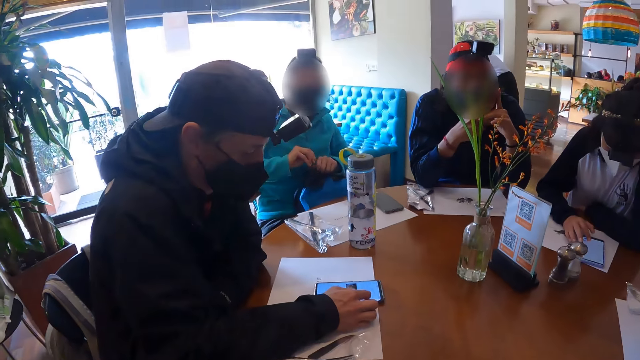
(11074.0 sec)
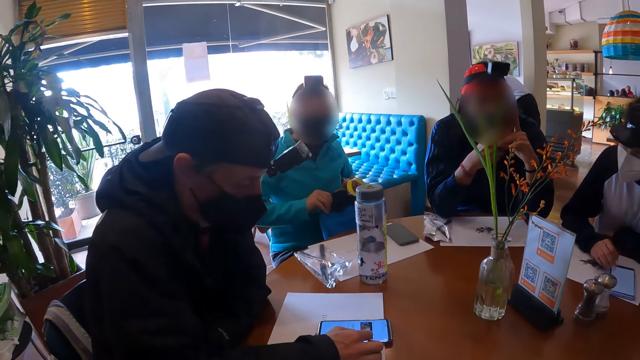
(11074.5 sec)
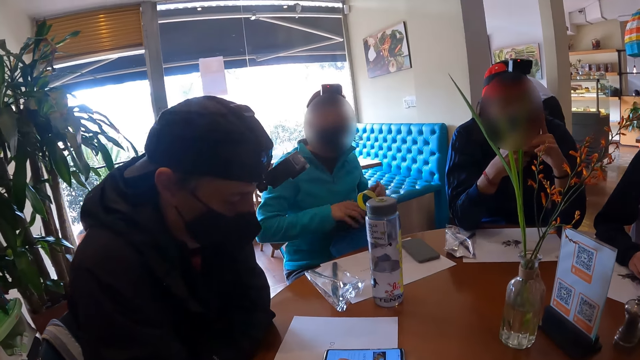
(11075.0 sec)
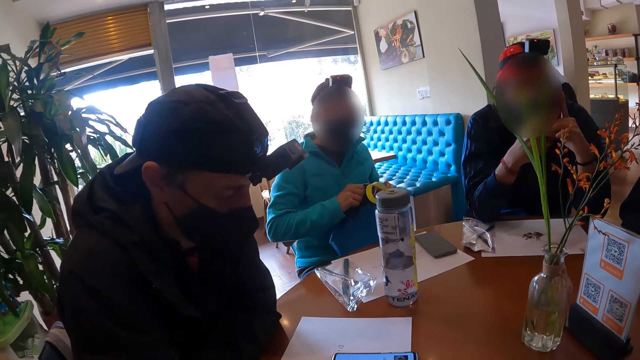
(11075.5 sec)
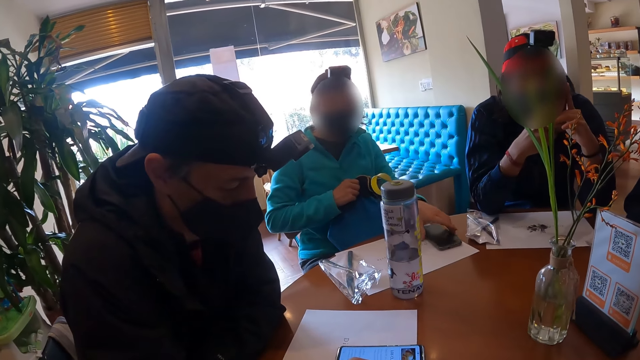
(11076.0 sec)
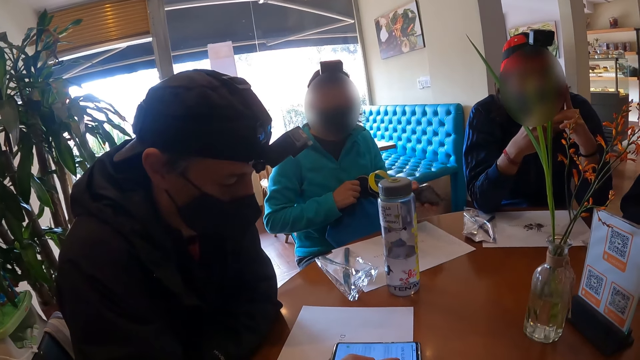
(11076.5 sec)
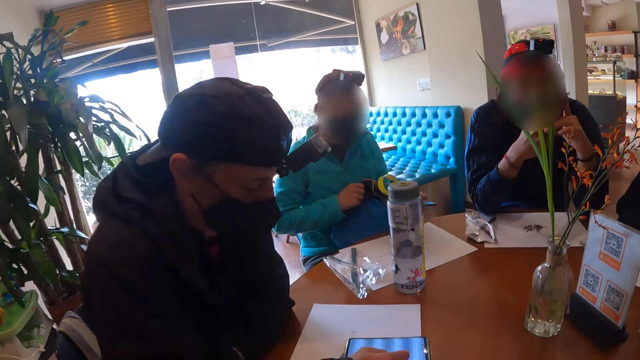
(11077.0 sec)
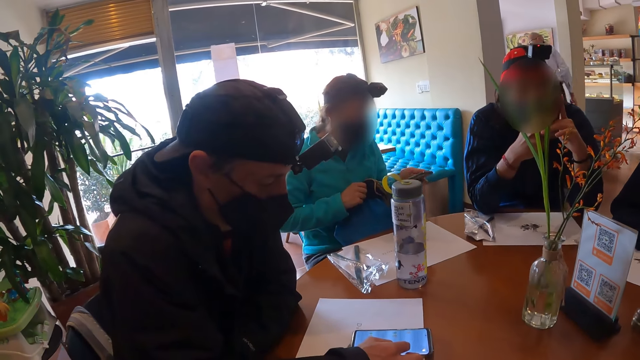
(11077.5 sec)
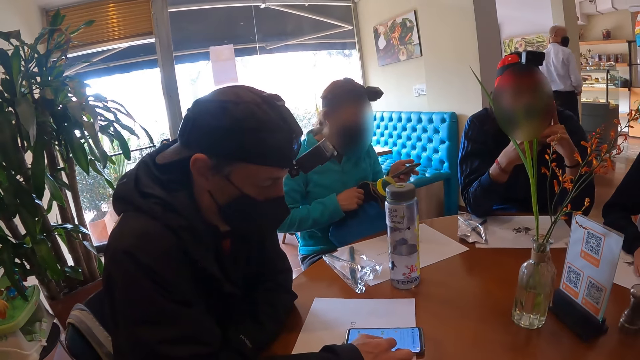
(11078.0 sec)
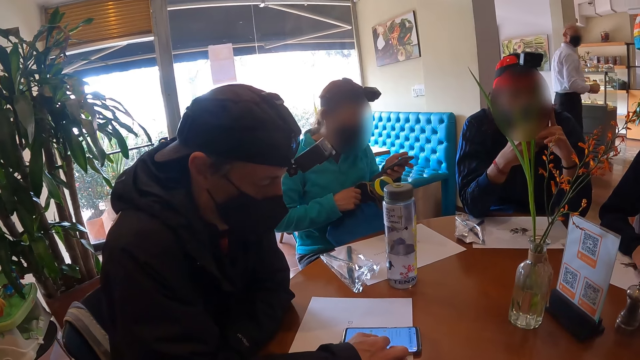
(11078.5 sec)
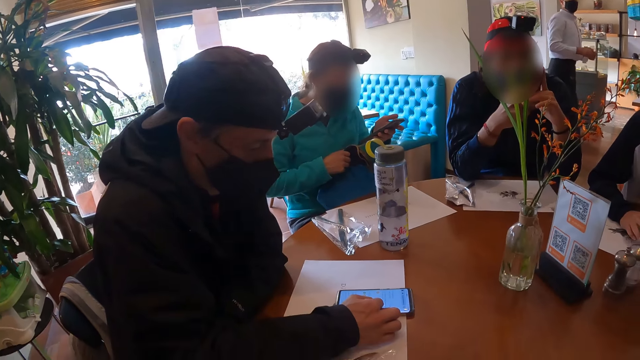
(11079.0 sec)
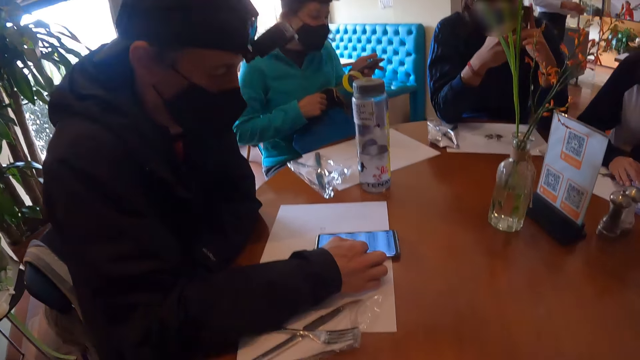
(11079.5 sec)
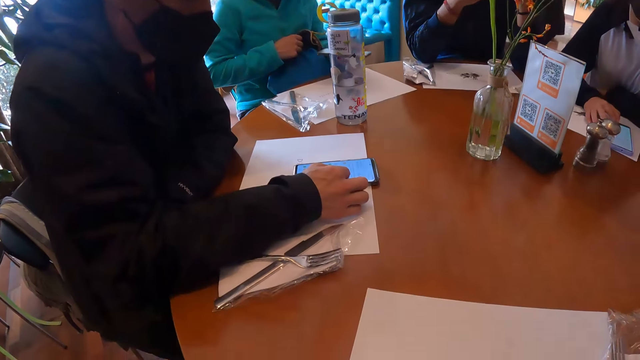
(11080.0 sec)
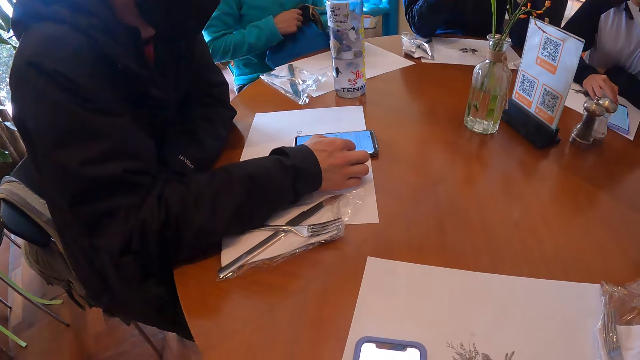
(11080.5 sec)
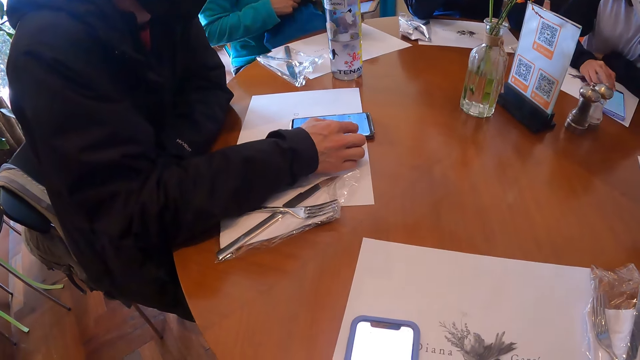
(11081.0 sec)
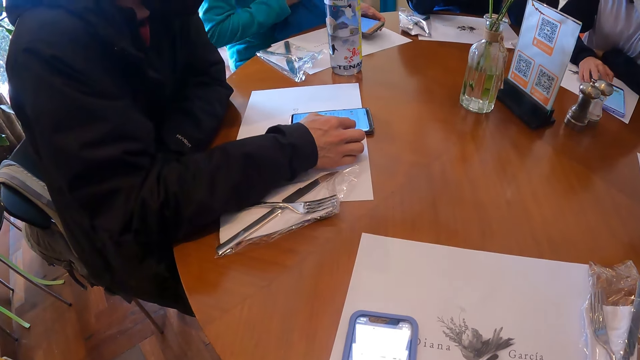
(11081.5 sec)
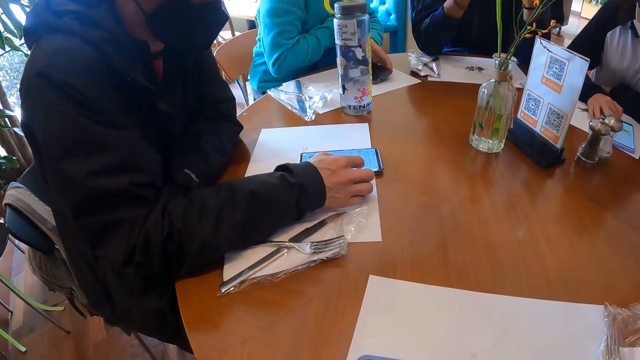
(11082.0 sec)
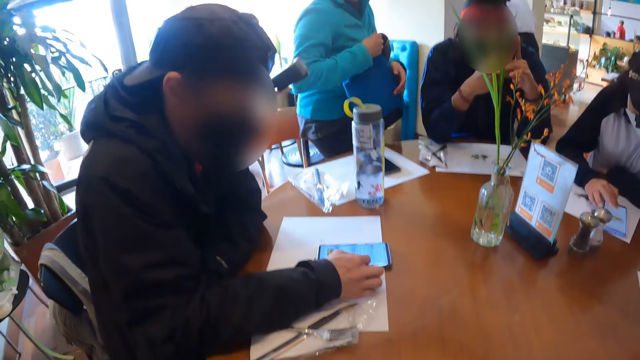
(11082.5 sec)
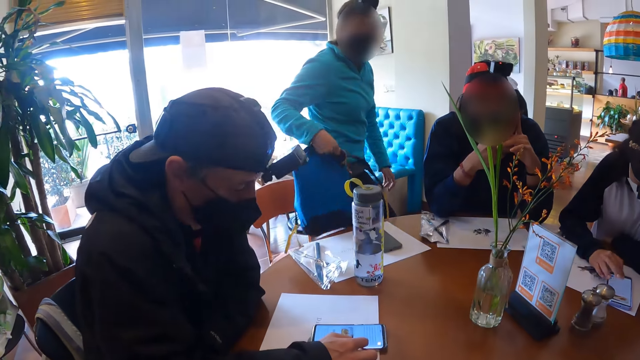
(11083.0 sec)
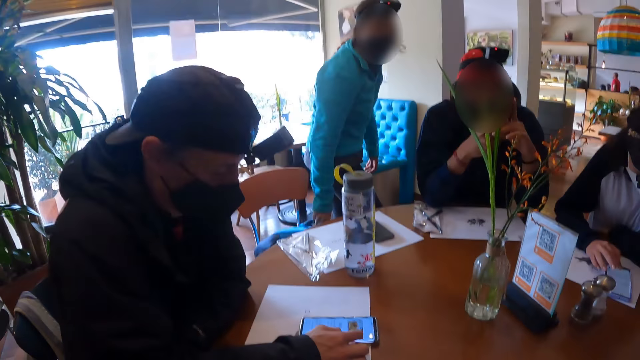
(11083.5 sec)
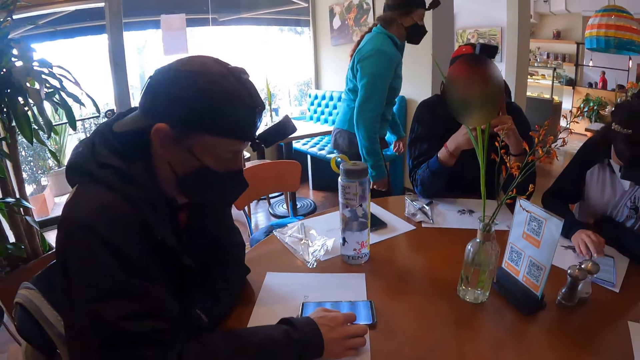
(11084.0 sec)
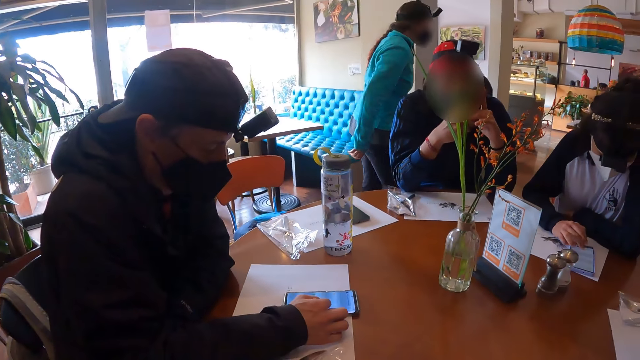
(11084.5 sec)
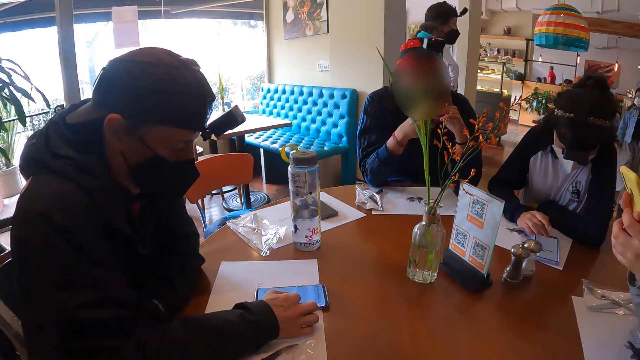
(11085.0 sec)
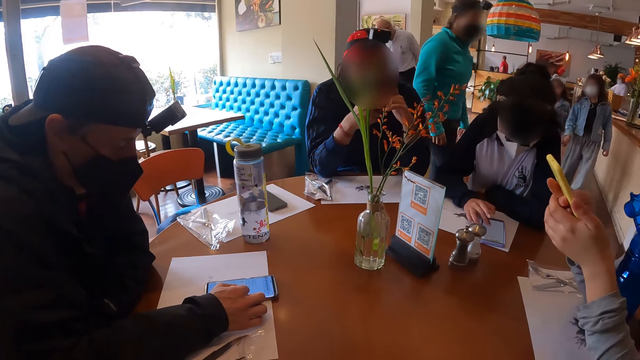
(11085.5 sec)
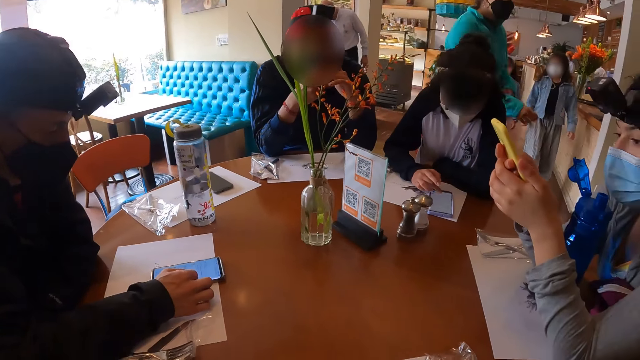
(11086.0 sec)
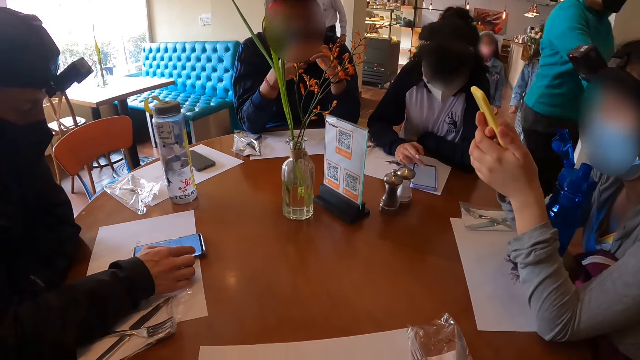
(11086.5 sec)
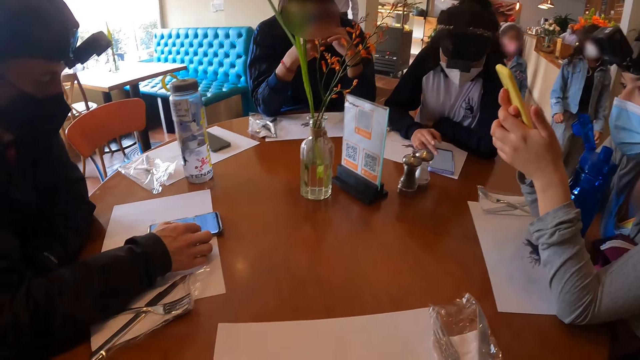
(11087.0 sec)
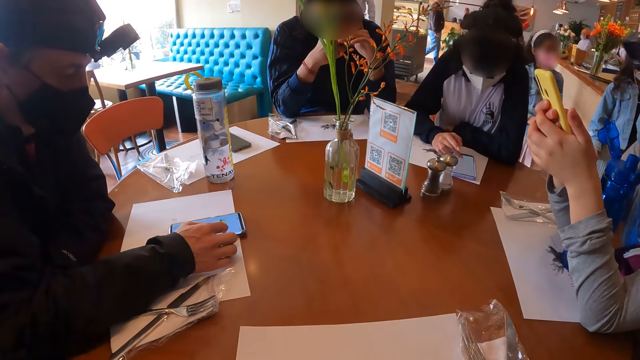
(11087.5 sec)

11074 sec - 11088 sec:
The camera wearer looks around a room. A man opens the bag zip with his right hand and adjusts the bag on his laps. He picks up the phone on the paper on the table with his left hand. The camera wearer looks around a room. The man drops the phone in his left hand on the paper on the table. The camera wearer operates a mobile phone. The man stands up from a chair, drops the bag in his right hand on the chair, and walks around a restaurant. A woman operates a phone in her hands. The camera wearer looks around the dining table.

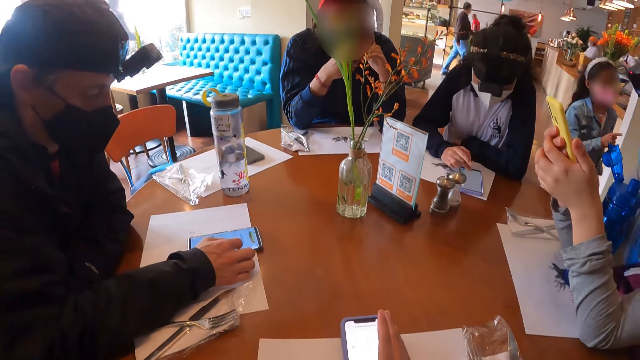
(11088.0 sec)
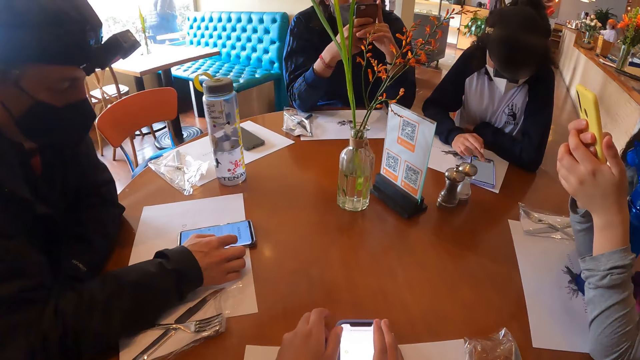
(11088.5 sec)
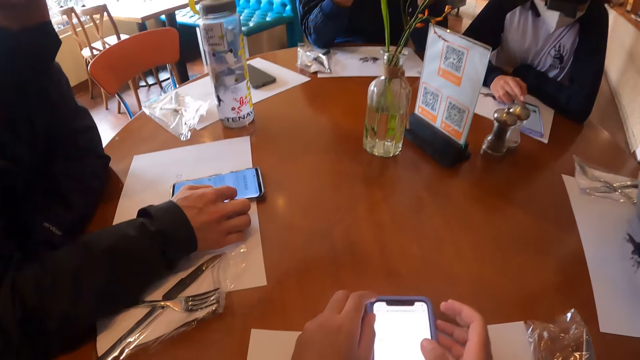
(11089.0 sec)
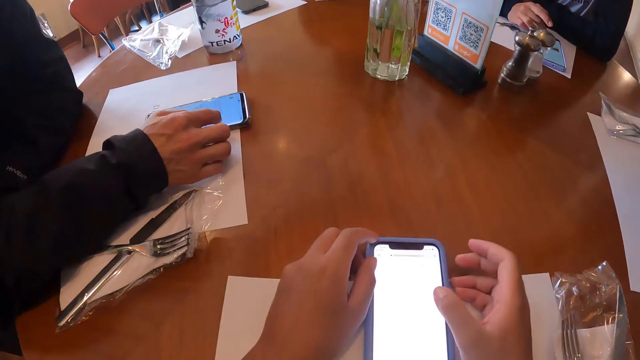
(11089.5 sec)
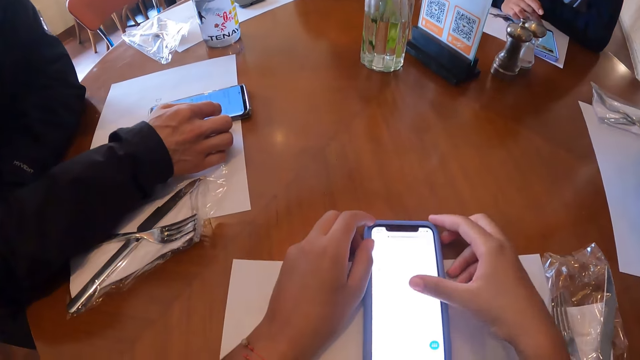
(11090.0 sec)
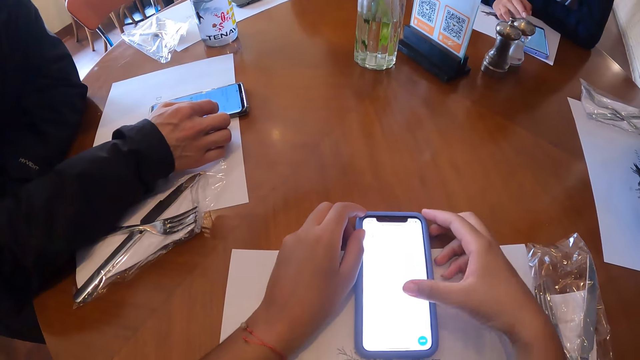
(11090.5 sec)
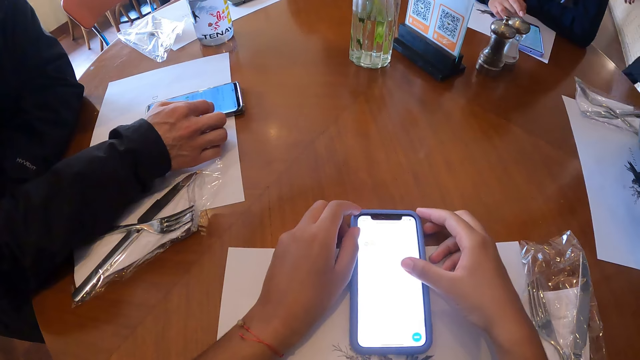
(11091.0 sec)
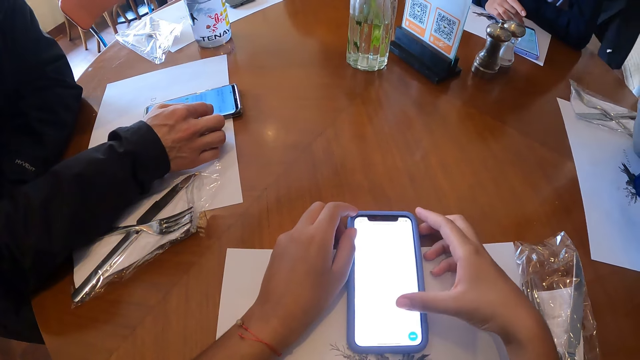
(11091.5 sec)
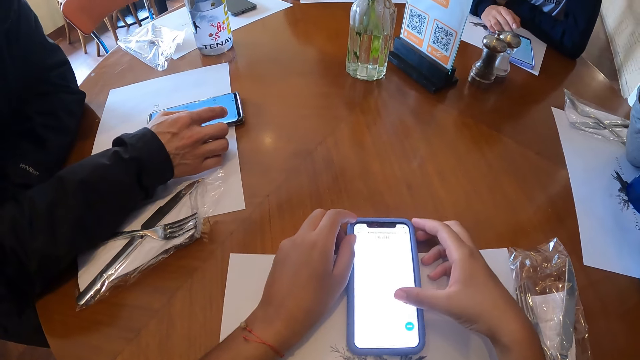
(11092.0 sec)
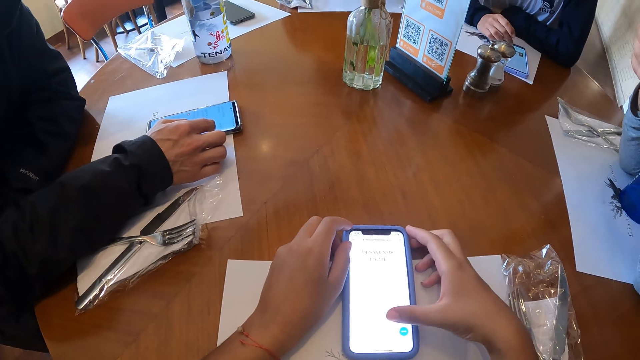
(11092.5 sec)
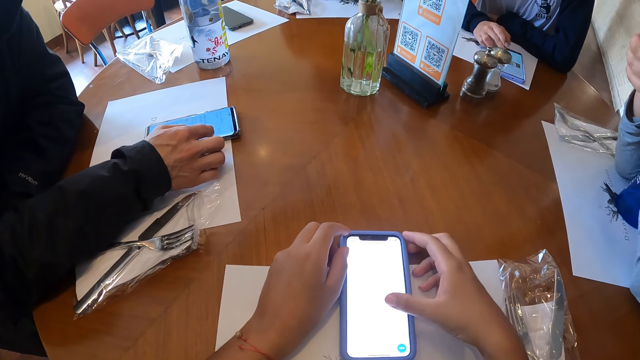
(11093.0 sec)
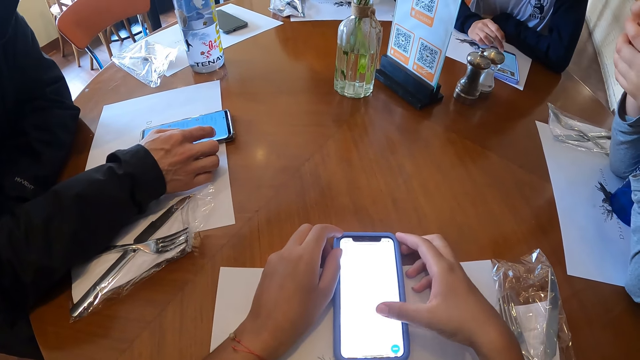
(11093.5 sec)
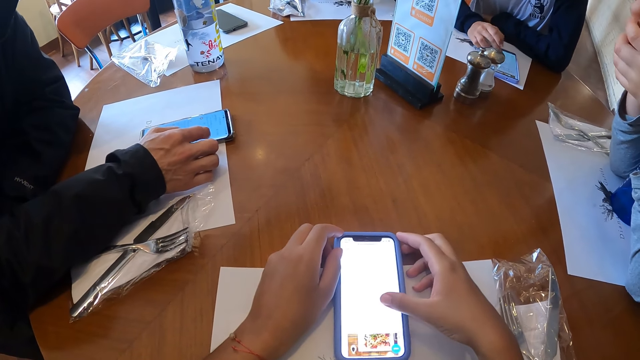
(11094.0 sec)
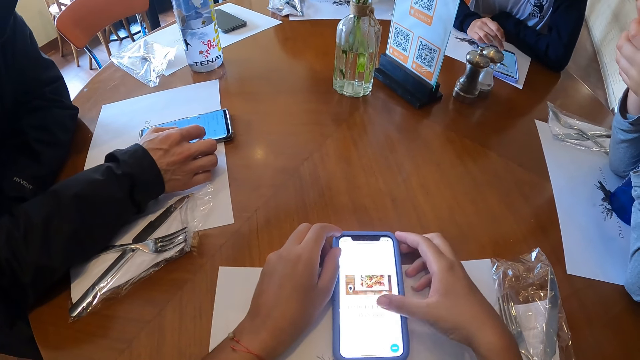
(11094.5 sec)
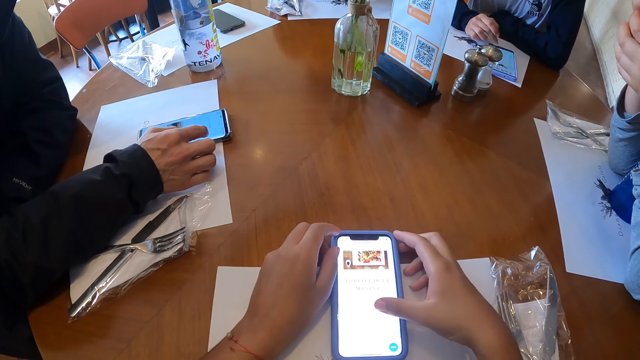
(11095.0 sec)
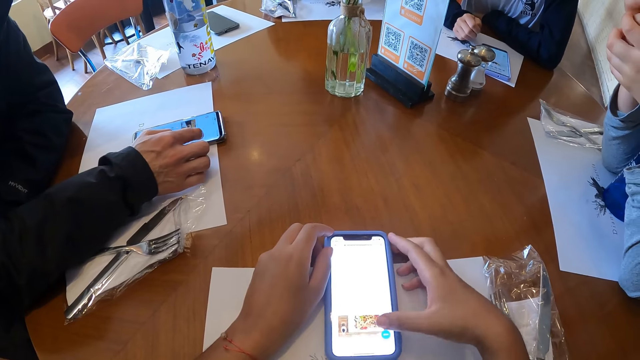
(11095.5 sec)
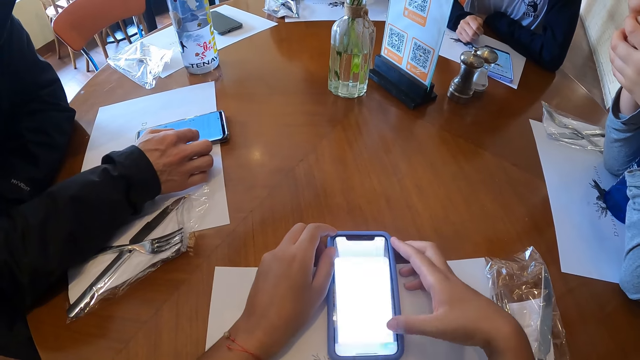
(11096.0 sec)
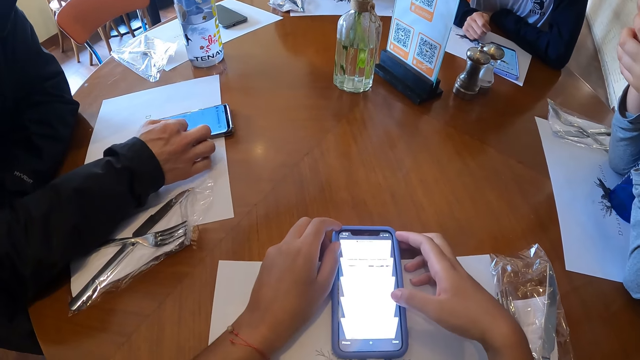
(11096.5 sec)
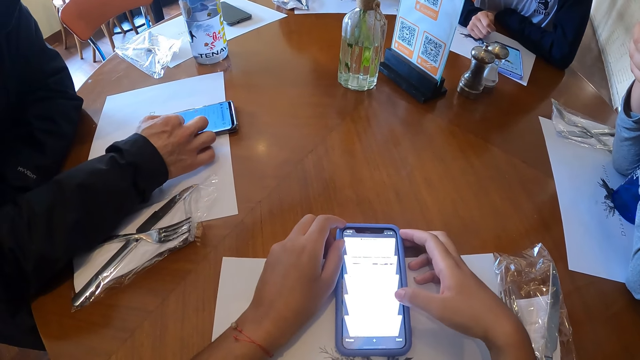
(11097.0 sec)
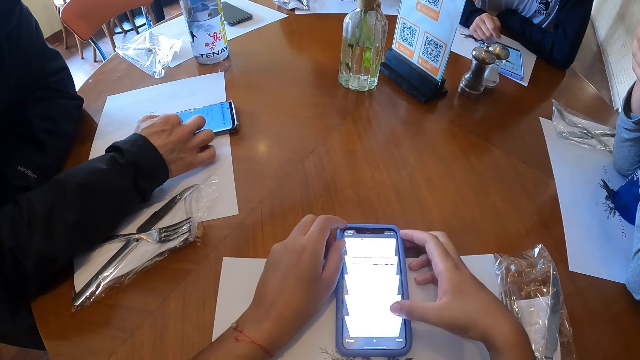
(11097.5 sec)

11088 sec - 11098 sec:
The camera wearer moves a phone on the table with her right hand. She operates the phone on the table with her right hand. She scrolls through the phone.
